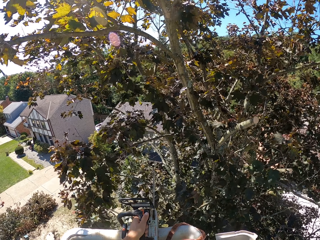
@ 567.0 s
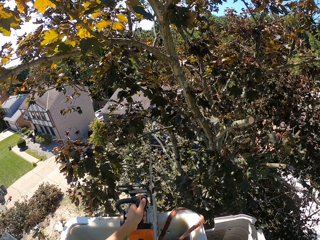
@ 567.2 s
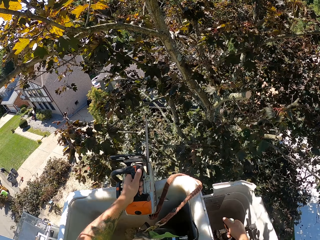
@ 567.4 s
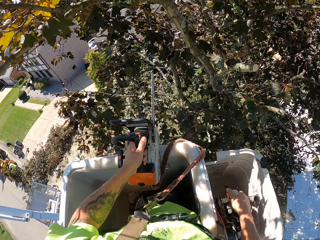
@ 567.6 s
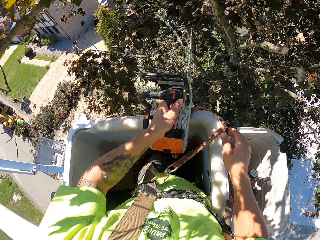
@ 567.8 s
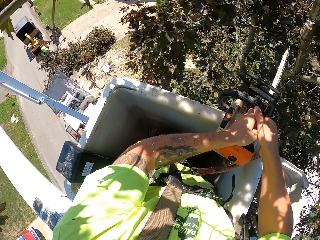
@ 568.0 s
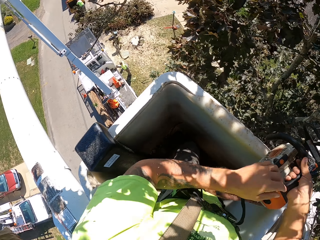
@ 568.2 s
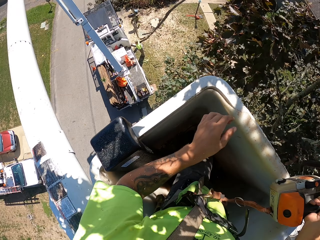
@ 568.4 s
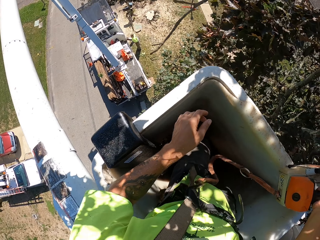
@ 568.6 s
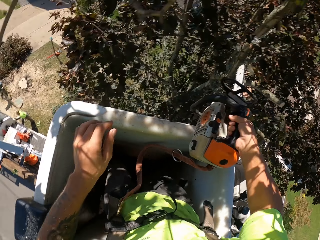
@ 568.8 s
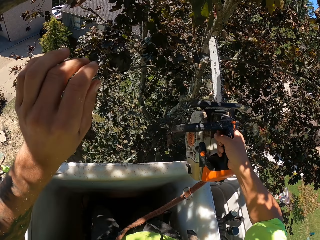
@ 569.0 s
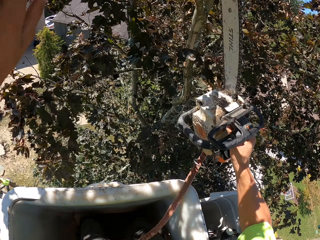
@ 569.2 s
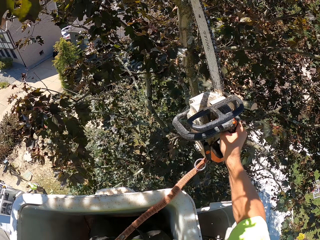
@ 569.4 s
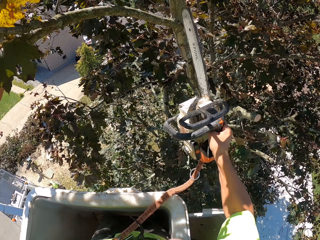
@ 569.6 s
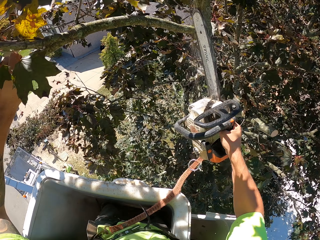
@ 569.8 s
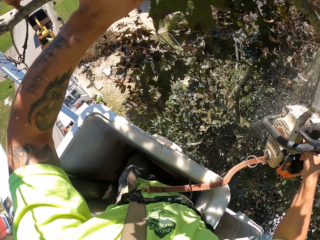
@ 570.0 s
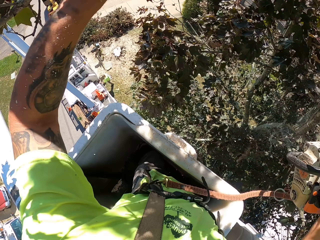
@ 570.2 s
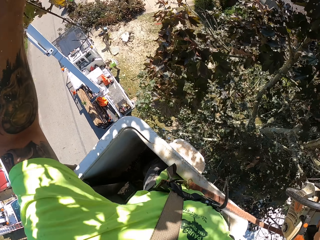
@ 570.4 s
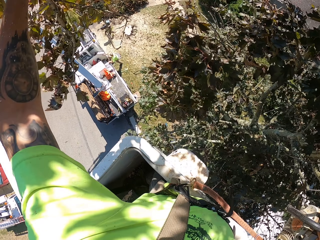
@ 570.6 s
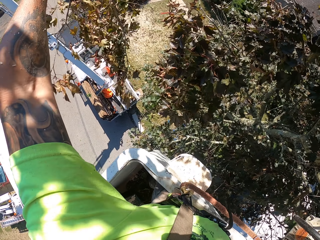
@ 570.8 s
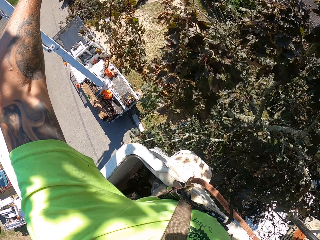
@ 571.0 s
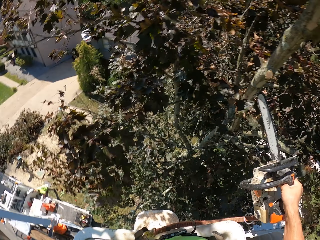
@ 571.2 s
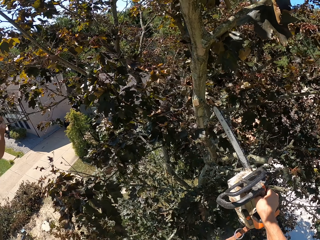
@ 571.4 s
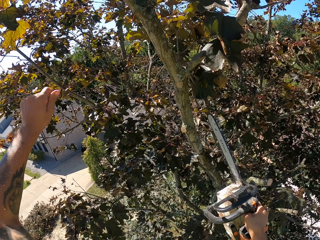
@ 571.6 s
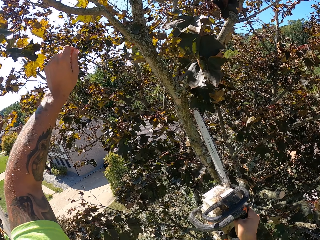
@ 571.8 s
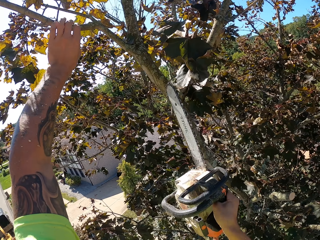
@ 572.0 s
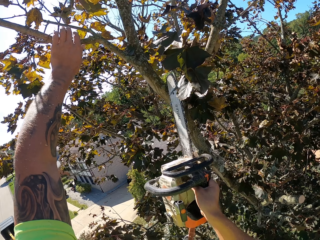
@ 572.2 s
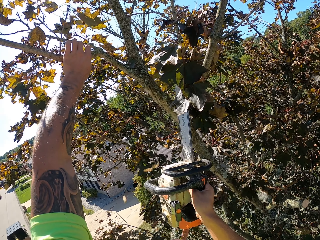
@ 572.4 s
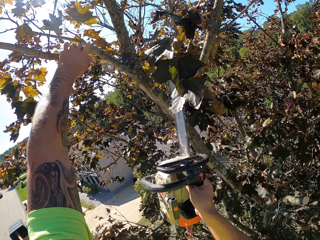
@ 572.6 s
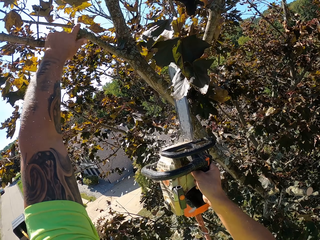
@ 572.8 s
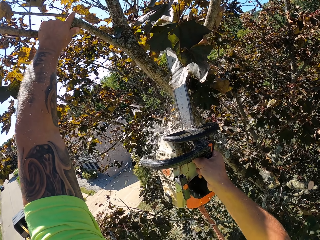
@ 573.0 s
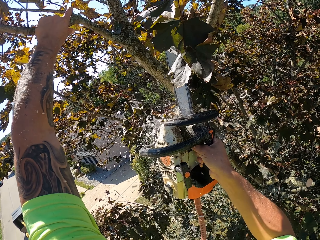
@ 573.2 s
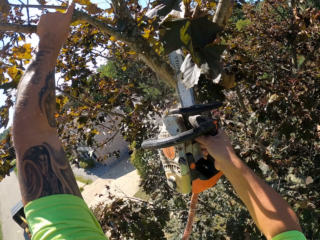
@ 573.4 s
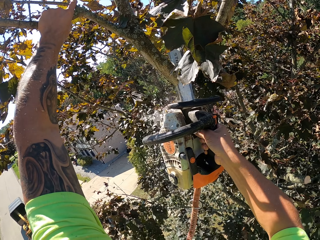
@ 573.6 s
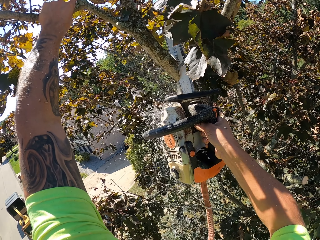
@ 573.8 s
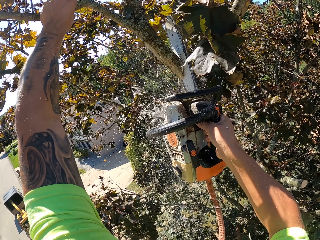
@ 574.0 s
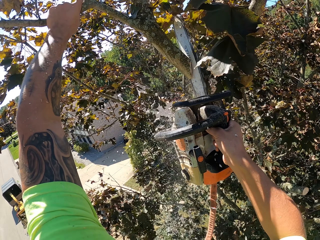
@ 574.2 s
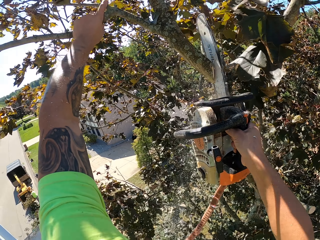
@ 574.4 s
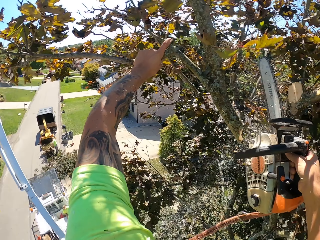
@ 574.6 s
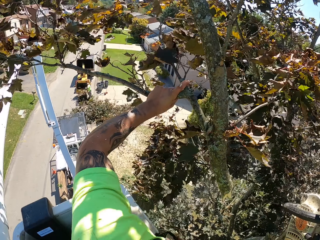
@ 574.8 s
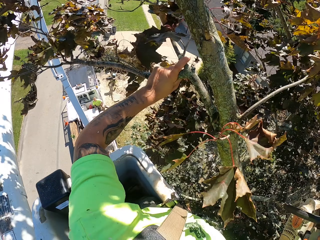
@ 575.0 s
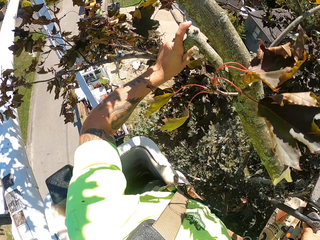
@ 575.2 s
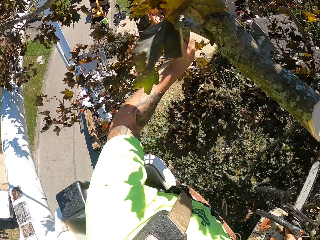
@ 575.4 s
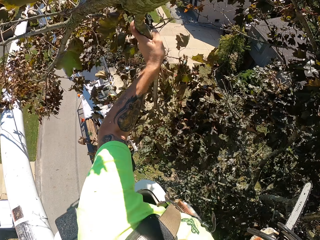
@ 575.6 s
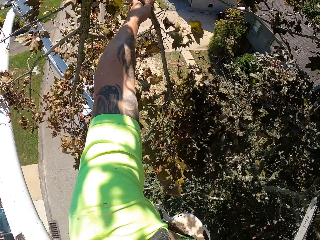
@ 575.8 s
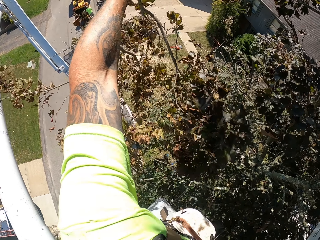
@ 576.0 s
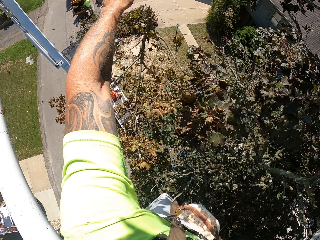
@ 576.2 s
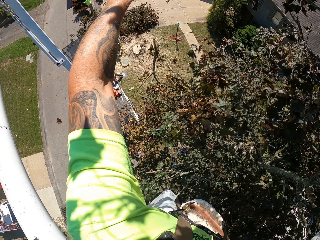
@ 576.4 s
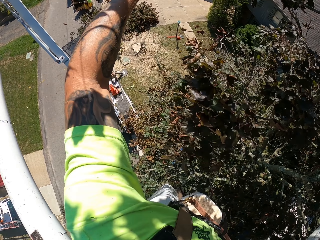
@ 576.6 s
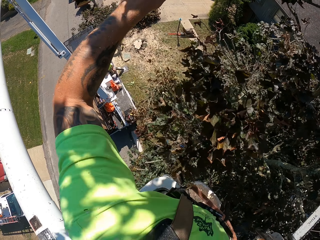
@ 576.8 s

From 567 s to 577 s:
The camera wearer looks around. He holds a branch with his left hand. He cuts the branch with the chainsaw in his right hand. He throws the branch on the ground with his left hand. He cuts a branch with the chainsaw in his right hand. He holds the branch with his left hand. He throws the branch on the ground with his left hand.

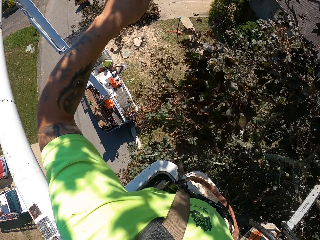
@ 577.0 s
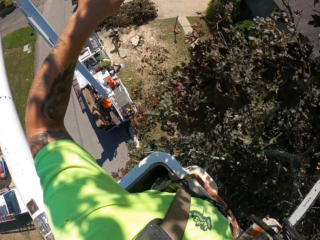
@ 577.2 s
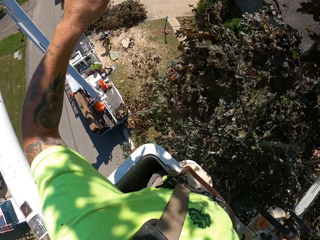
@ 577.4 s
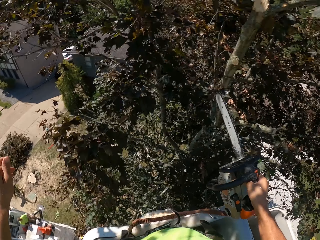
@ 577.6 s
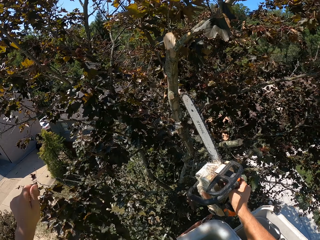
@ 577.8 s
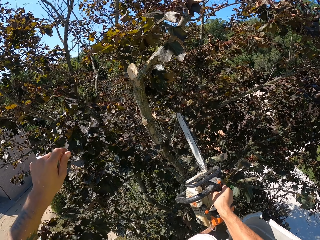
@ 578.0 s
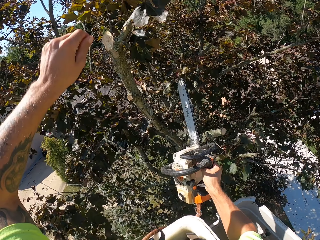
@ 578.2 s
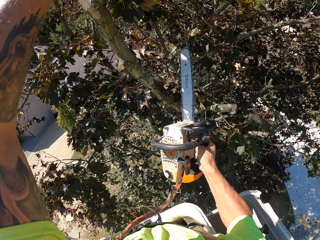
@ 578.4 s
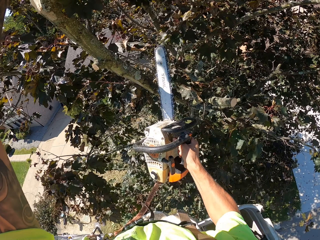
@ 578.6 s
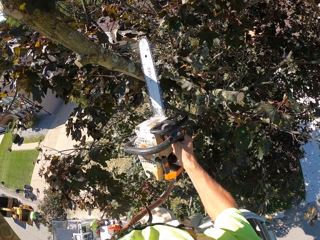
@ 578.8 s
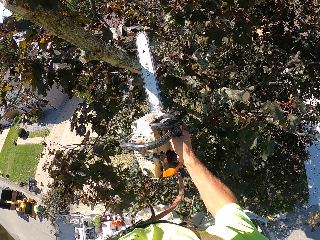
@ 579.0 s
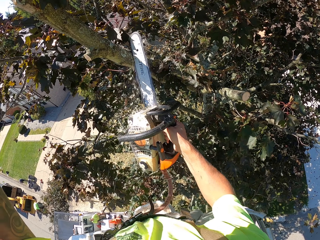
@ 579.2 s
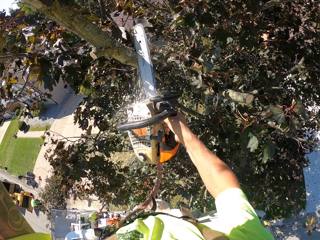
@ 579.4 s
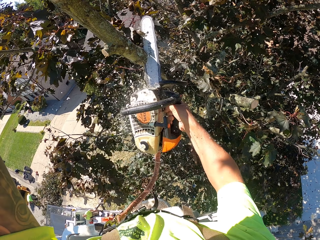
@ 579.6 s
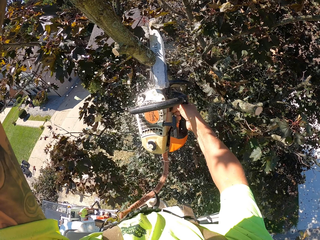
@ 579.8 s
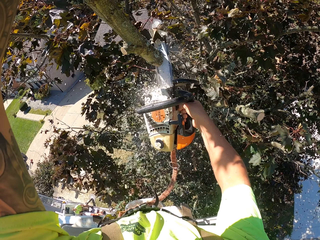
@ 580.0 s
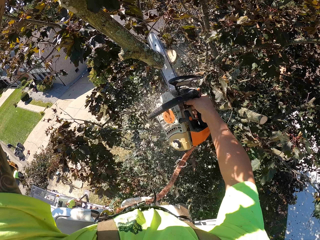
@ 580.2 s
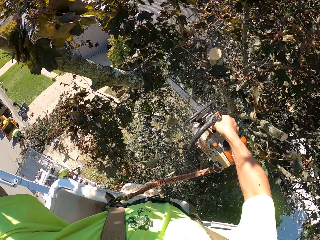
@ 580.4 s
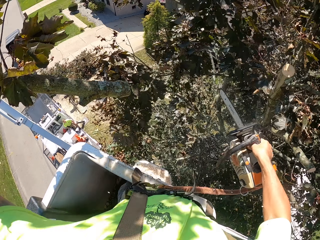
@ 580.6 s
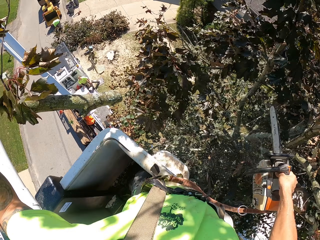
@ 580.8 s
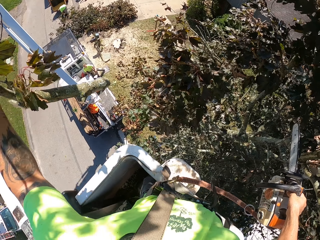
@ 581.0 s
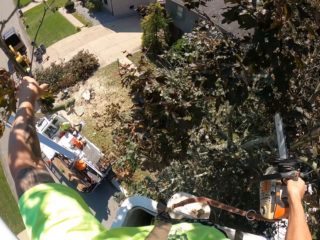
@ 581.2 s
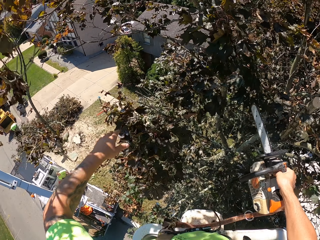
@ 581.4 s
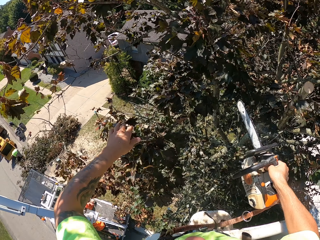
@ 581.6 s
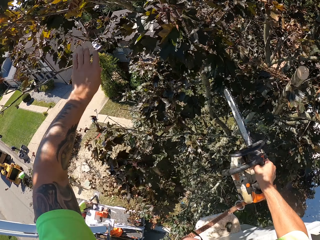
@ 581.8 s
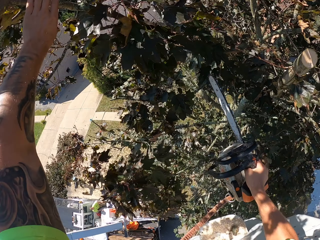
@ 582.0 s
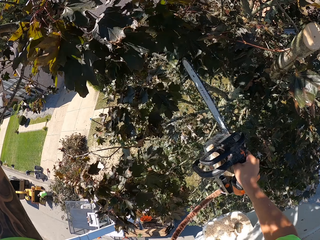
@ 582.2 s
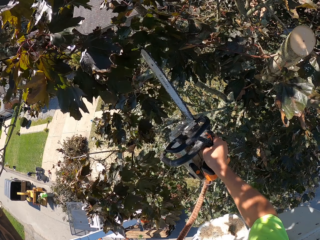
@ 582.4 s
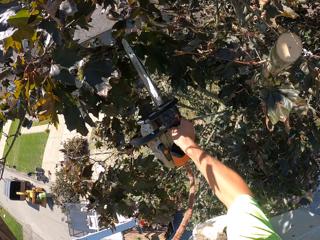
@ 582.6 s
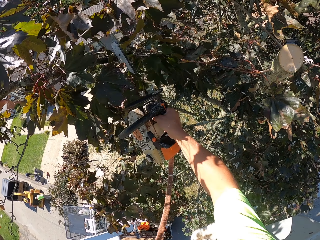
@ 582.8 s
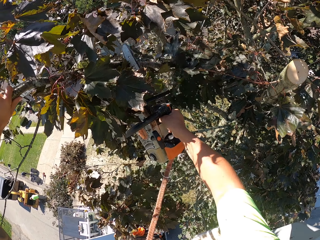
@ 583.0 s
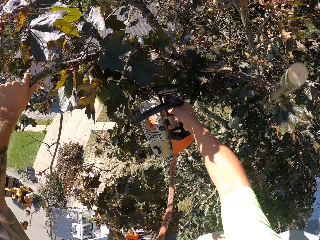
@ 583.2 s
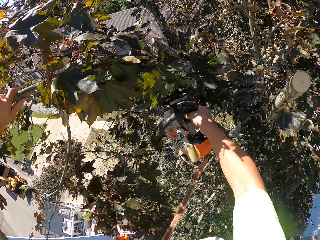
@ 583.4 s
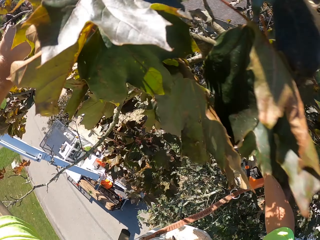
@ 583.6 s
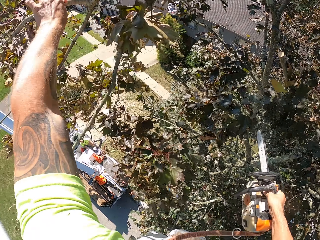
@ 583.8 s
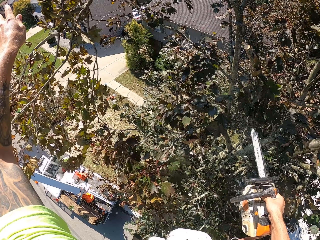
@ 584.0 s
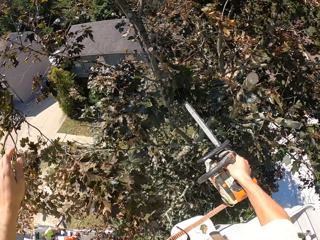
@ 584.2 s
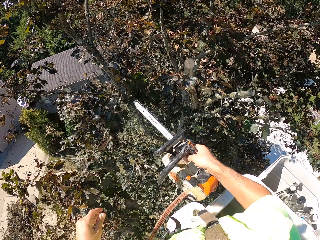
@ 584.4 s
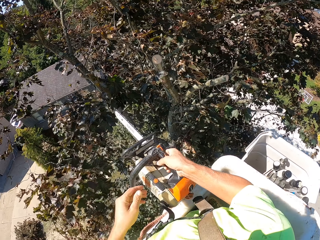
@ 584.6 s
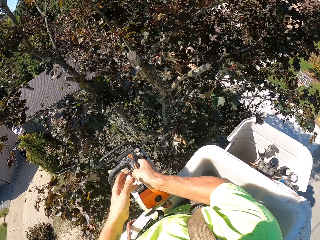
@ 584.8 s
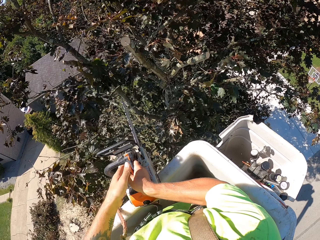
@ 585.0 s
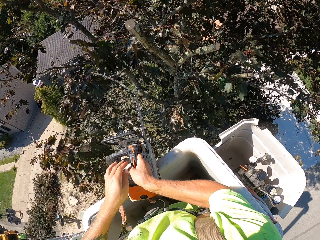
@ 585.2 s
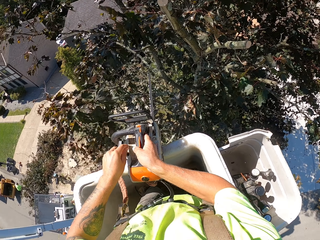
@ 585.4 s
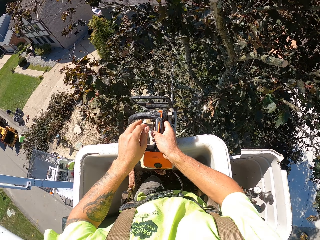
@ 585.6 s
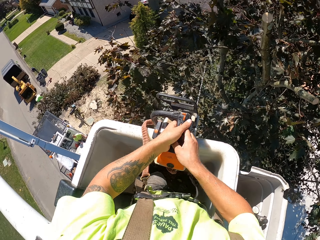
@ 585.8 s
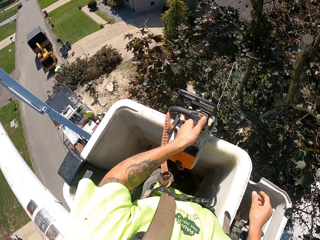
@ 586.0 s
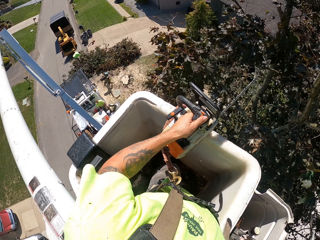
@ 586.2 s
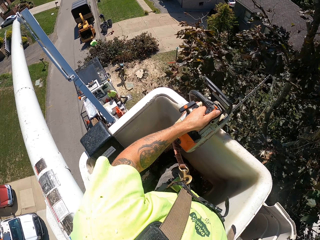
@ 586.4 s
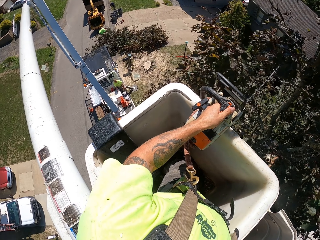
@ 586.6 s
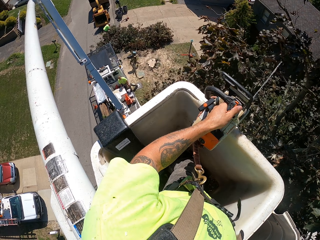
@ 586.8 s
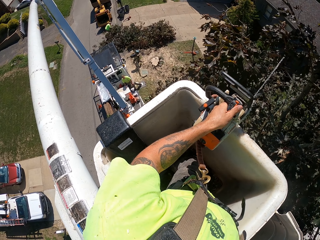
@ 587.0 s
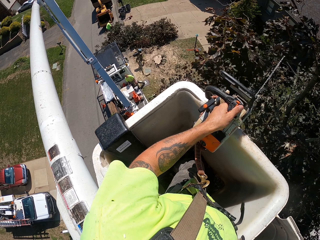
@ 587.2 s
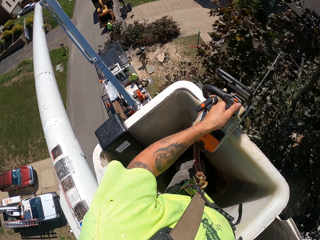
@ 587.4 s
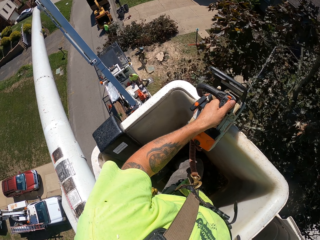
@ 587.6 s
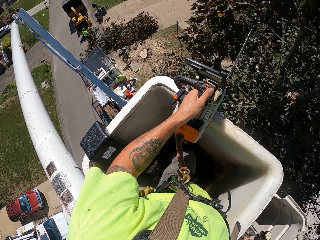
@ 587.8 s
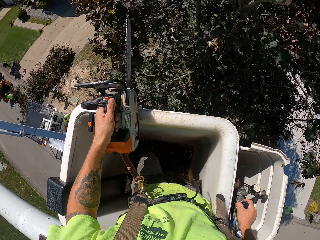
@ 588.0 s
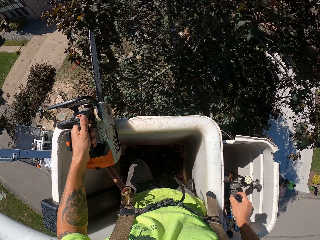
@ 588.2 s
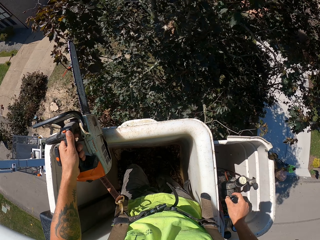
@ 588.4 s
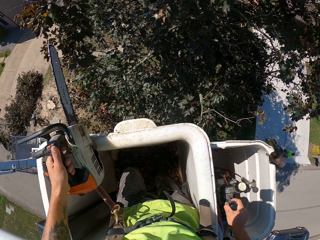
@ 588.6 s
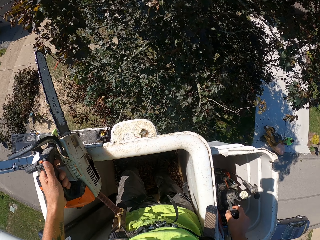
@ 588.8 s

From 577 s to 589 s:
The camera wearer looks around. He cuts a branch with the chainsaw or power saw in his right hand. He holds the branch with his left hand. He throws the branch on the ground with his left hand. He holds a branch with his left hand. He cuts the branch with the chainsaw in his right hand. He throws the branch on the ground with his left hand. He places the chainsaw on the boom lift with his right hand. He operates the hydraulic control with his right hand. He exchanges the power saw into his left hand.
